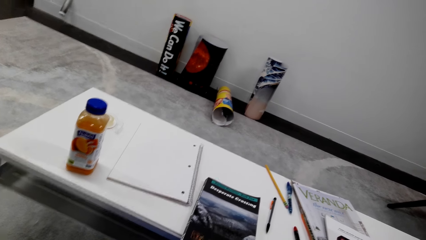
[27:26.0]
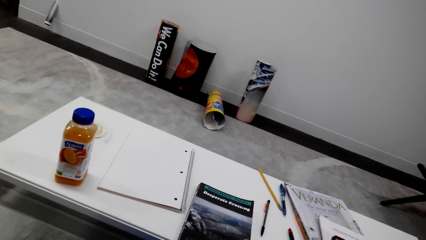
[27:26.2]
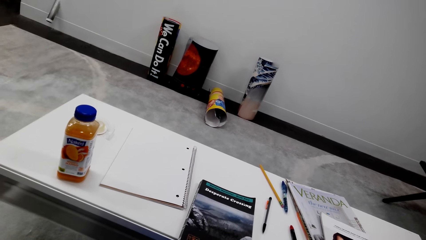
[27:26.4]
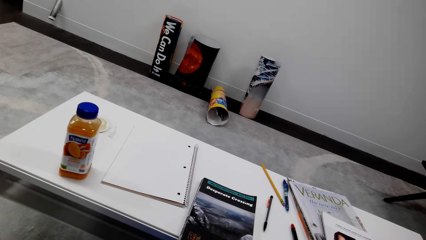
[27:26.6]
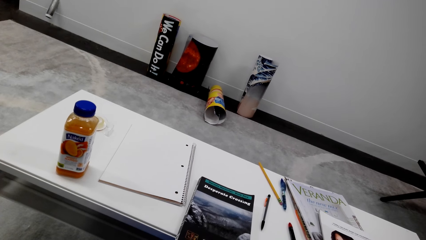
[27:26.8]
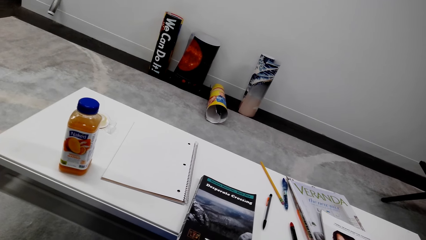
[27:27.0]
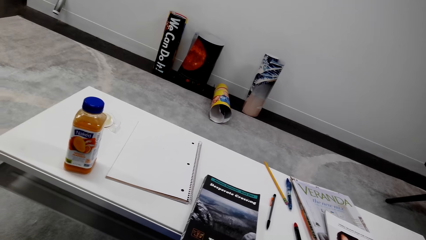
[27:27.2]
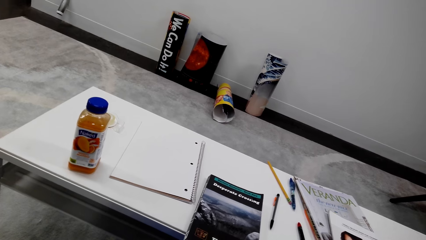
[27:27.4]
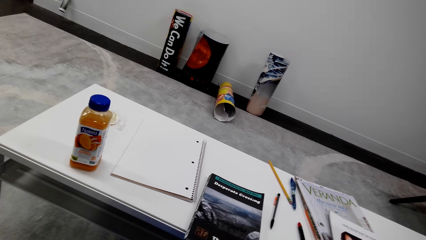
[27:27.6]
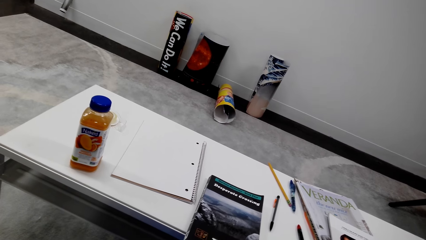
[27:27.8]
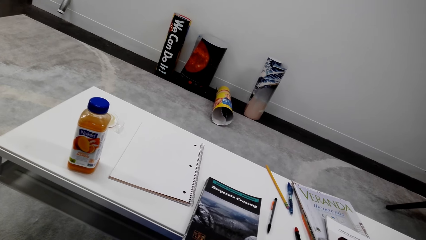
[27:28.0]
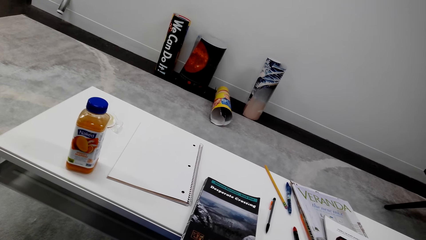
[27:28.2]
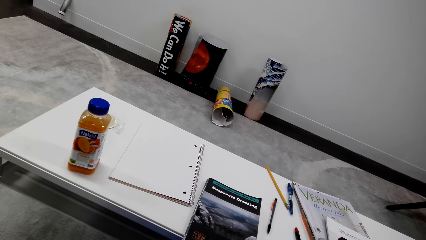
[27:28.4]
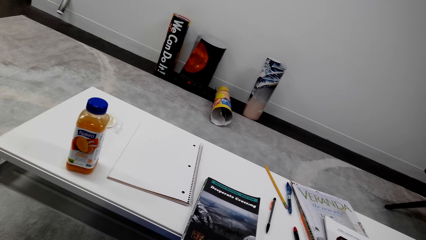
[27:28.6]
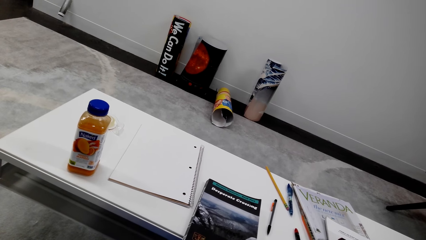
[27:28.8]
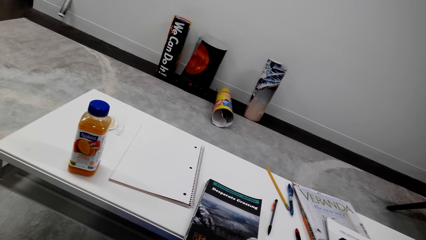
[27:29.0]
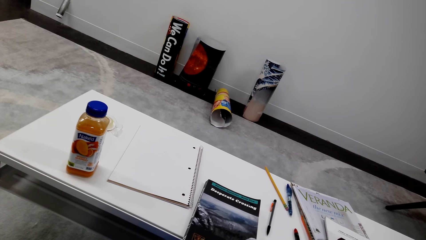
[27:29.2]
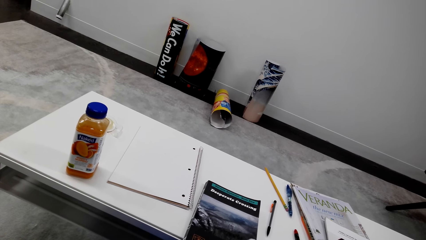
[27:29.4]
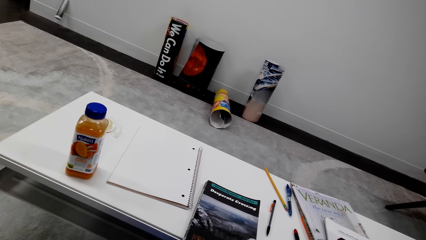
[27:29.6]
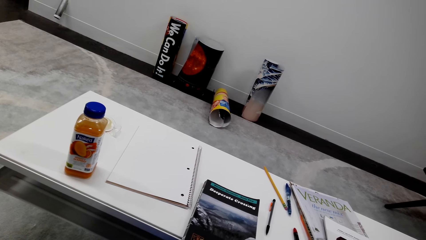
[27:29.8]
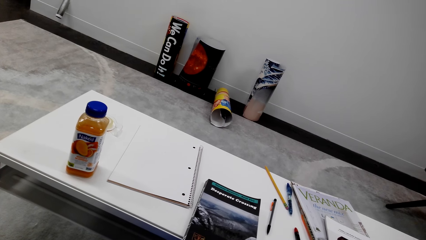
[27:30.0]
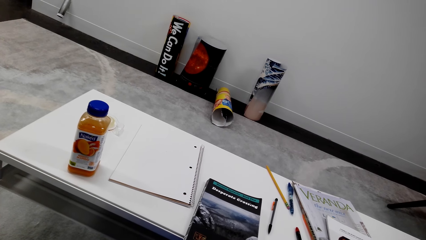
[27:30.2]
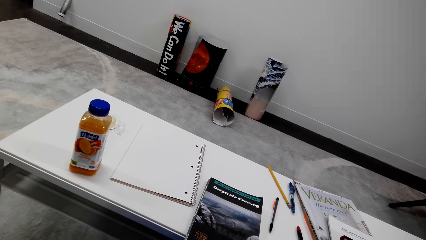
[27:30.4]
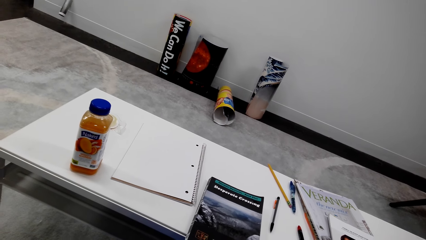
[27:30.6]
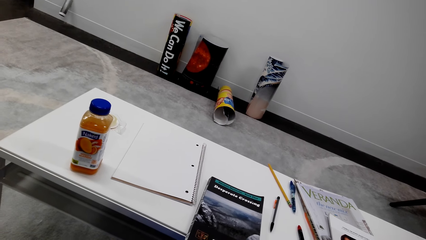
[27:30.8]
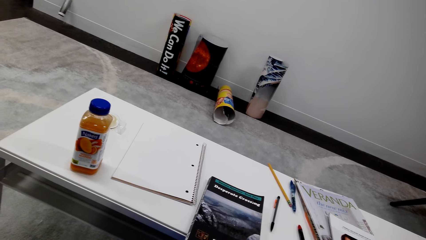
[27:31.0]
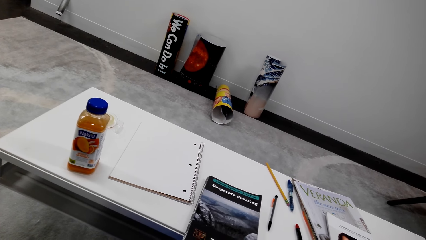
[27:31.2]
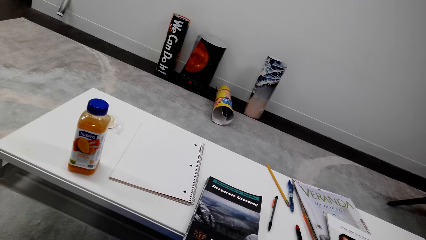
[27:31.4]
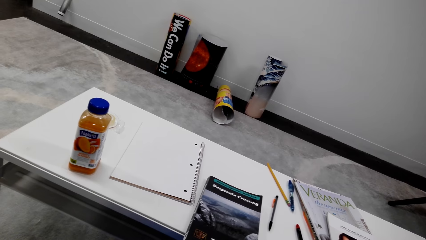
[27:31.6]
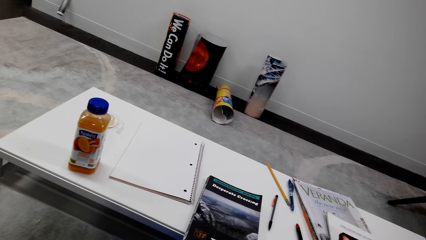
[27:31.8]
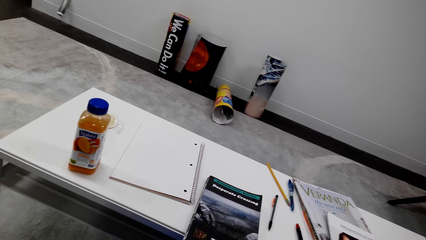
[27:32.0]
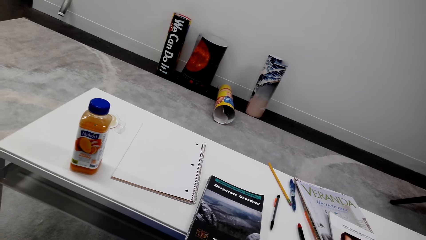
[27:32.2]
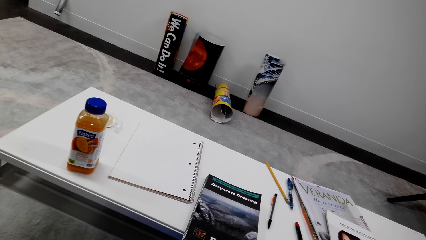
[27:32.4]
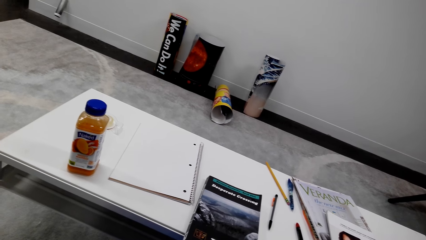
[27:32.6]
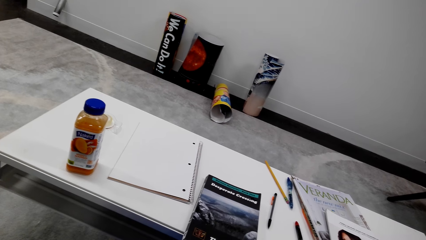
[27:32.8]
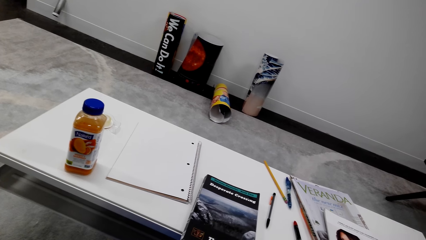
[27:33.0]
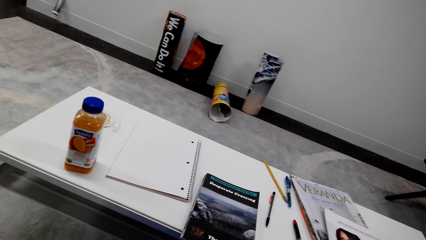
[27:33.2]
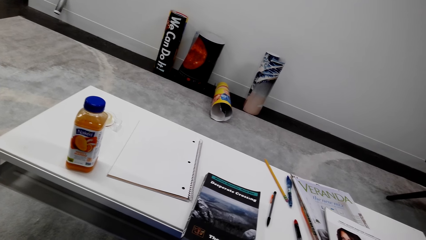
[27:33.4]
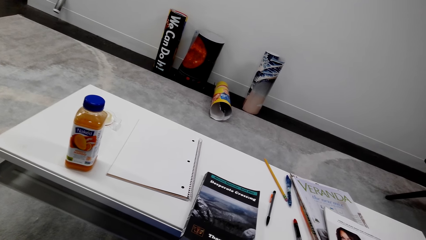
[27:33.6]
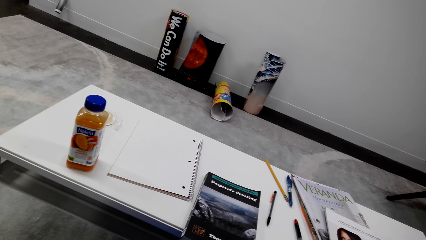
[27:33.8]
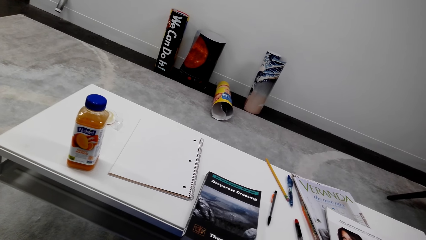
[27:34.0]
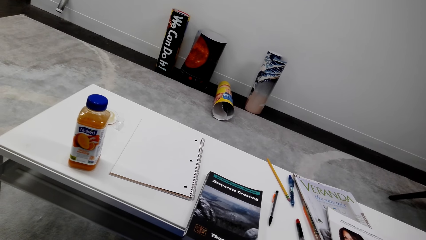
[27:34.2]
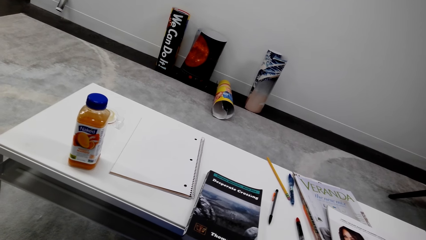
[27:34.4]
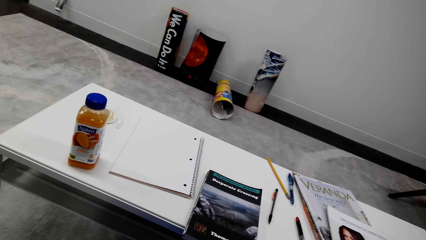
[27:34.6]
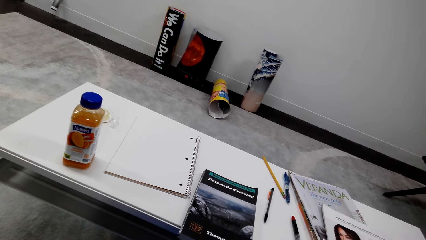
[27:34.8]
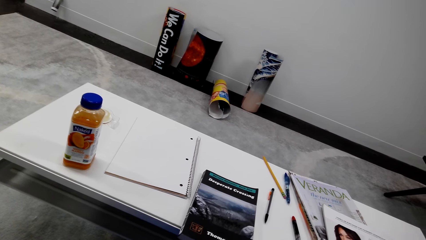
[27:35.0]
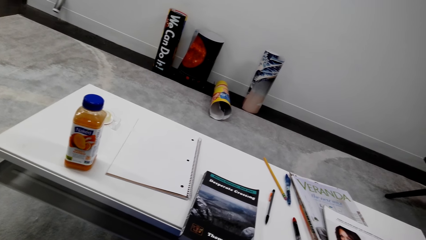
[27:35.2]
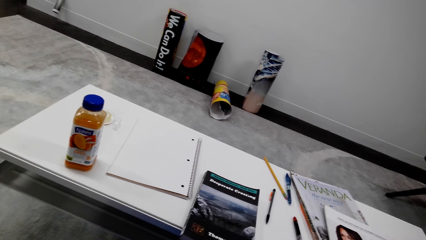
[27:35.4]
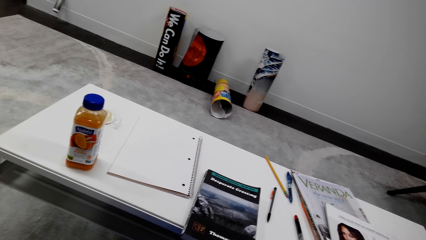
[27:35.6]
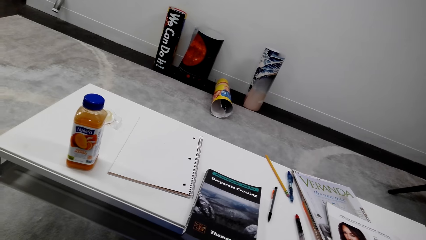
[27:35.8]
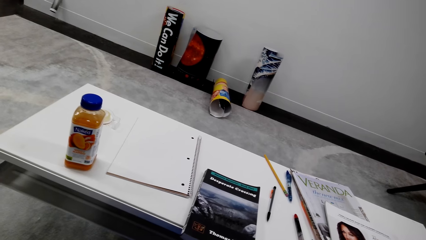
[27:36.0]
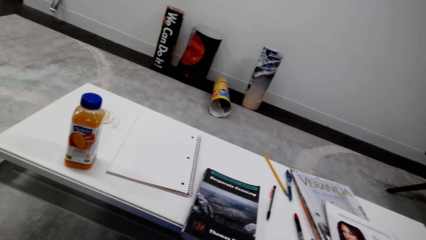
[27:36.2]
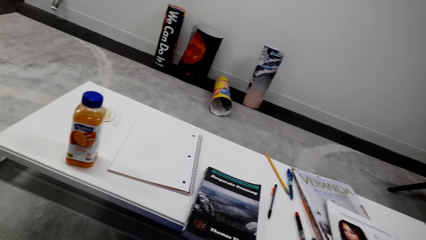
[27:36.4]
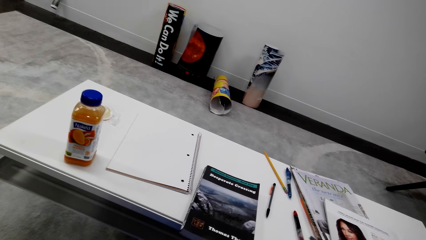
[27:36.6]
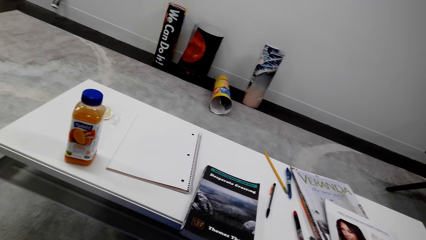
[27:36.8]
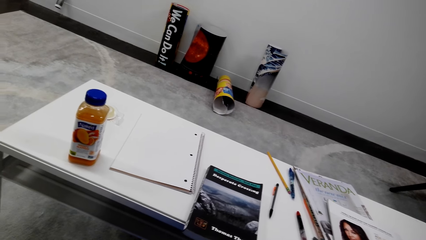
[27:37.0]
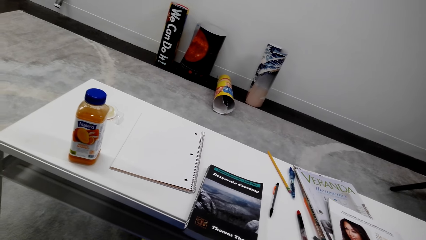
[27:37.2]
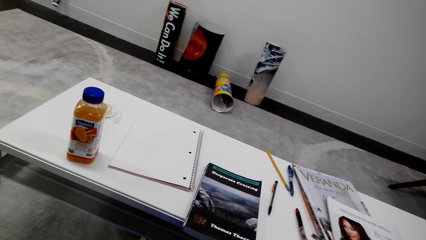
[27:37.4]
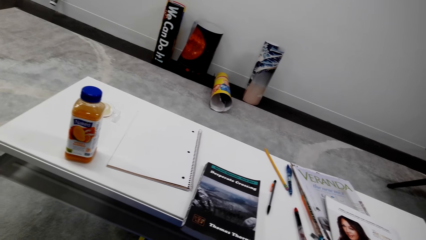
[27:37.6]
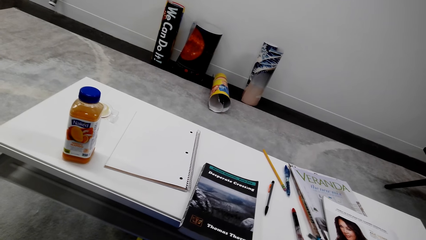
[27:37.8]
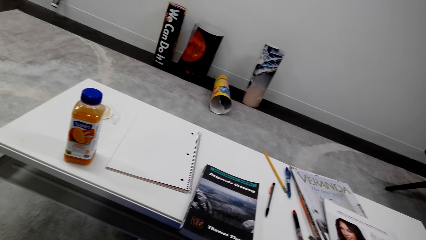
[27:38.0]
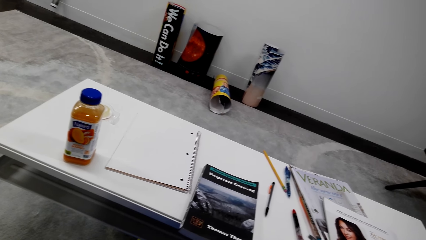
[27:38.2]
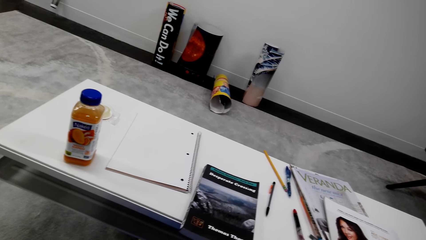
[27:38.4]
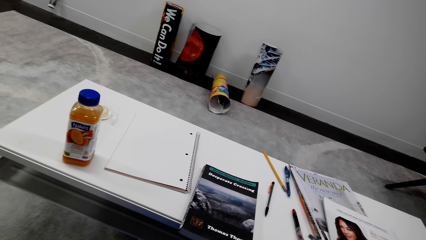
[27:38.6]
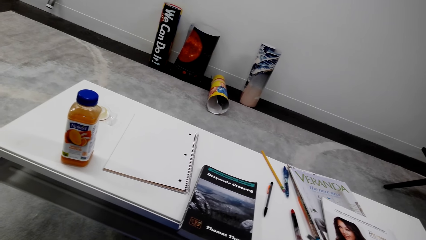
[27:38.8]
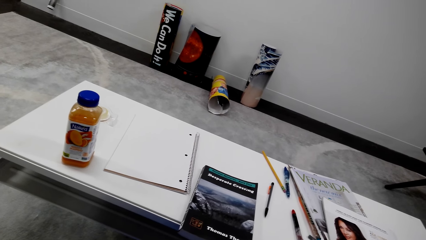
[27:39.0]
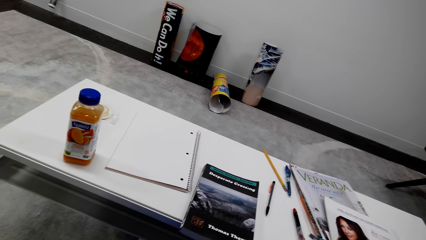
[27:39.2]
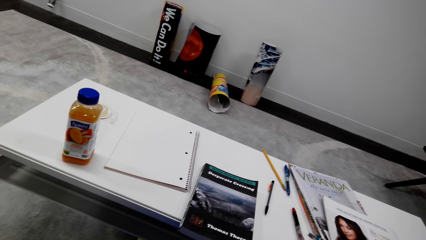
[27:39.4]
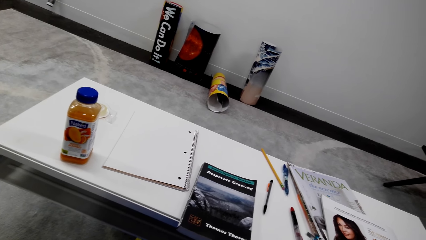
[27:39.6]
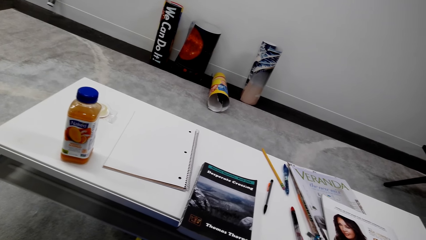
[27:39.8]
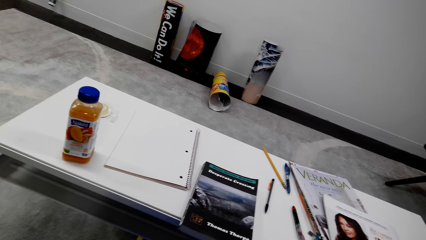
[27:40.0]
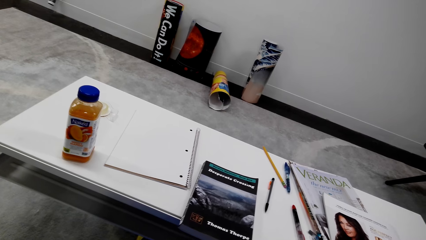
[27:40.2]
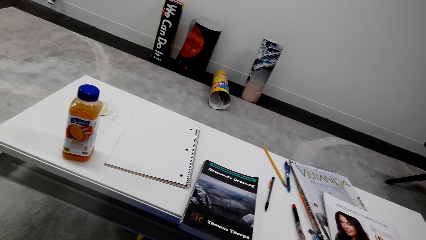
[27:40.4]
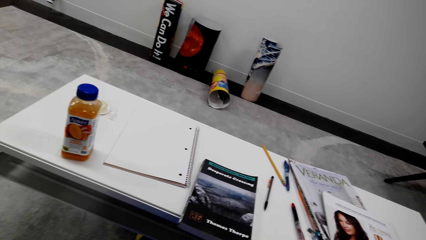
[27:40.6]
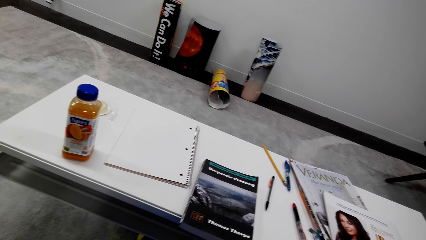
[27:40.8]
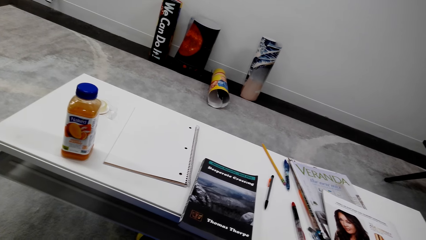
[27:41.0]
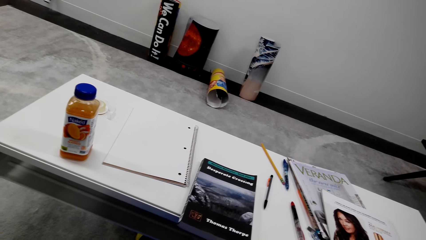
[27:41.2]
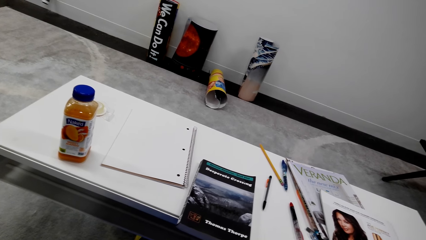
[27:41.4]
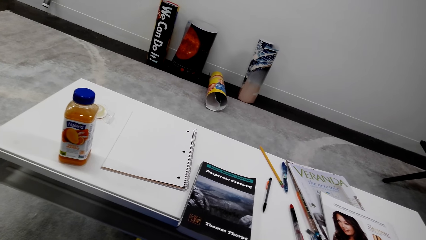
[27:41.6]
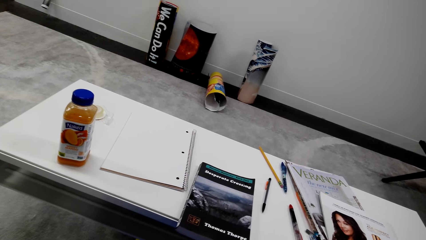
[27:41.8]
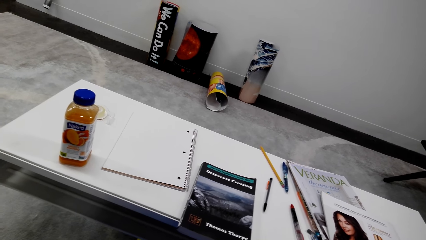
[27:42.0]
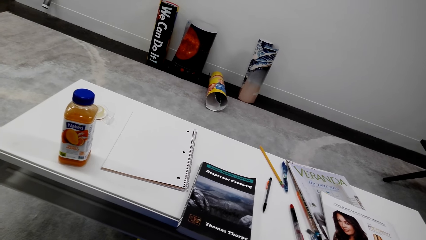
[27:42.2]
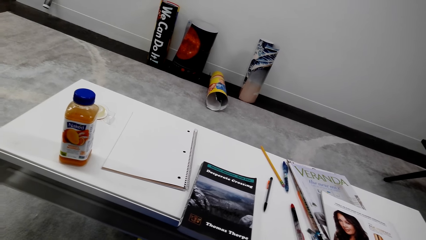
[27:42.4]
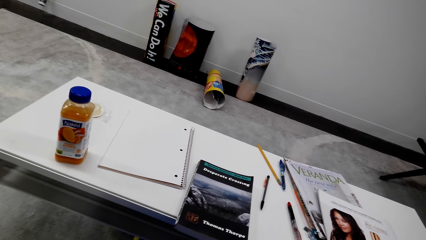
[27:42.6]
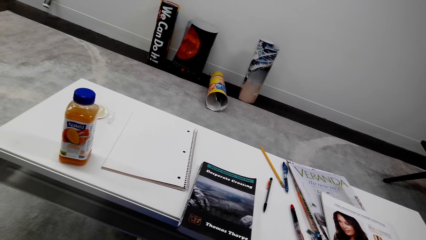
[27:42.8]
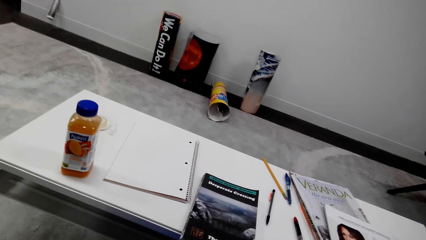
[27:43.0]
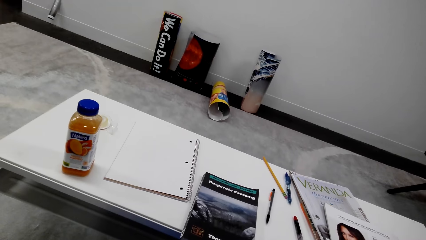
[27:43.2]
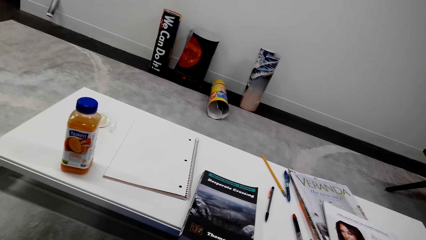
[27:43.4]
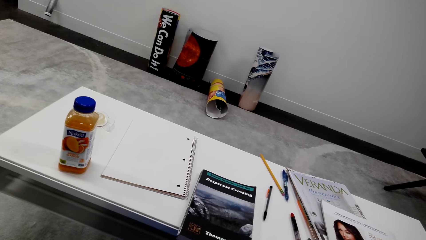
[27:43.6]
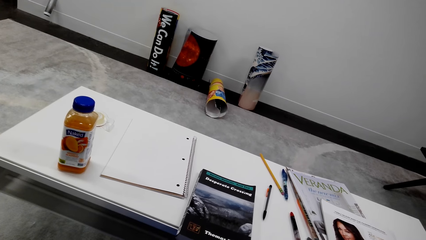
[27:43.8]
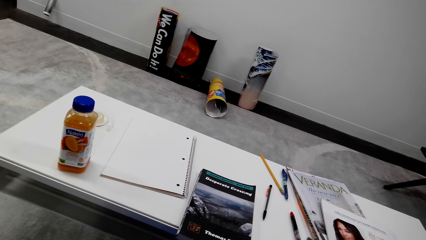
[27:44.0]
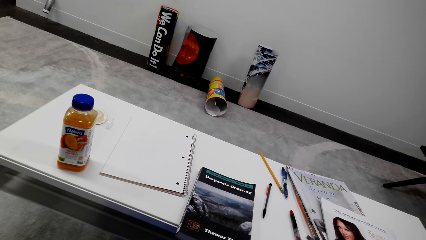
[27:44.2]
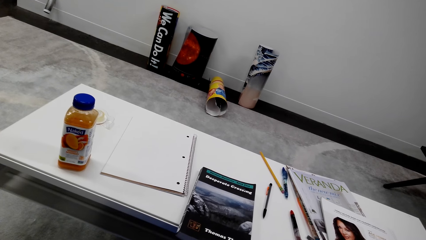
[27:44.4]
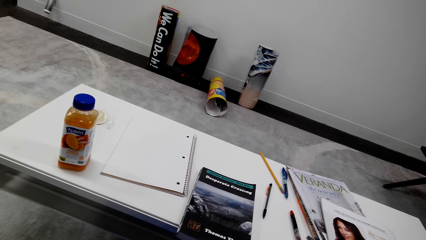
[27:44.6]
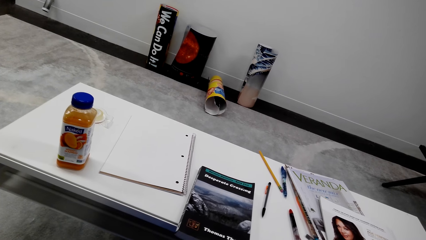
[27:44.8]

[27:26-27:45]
The camera wearer converses.
